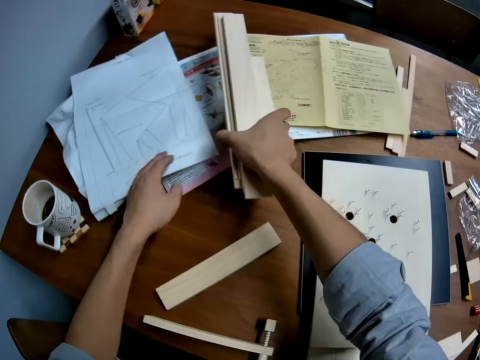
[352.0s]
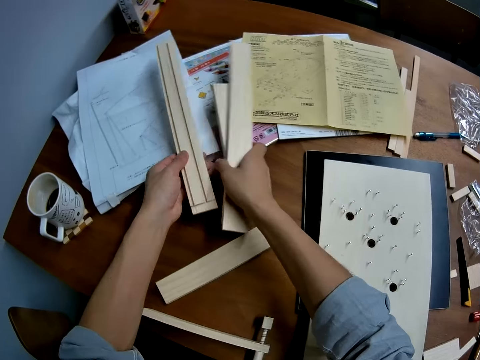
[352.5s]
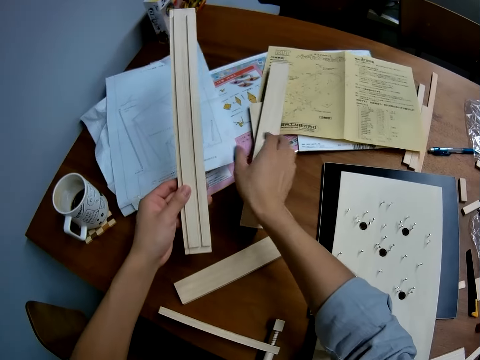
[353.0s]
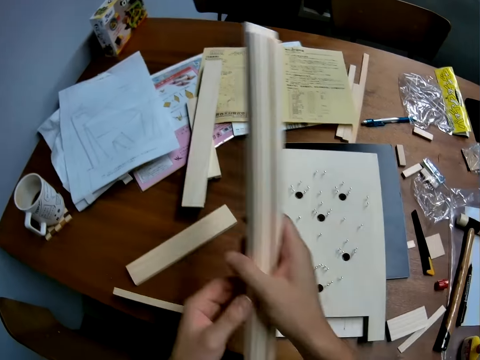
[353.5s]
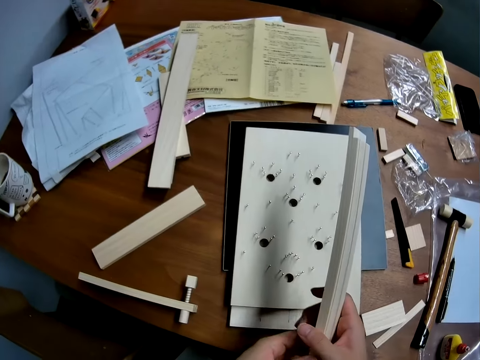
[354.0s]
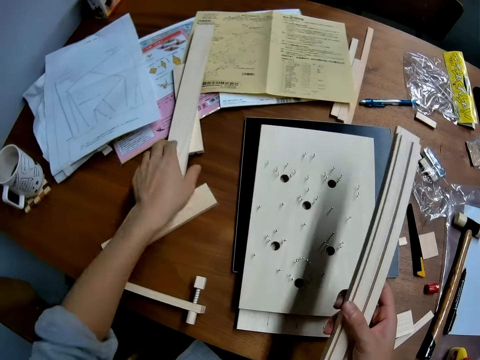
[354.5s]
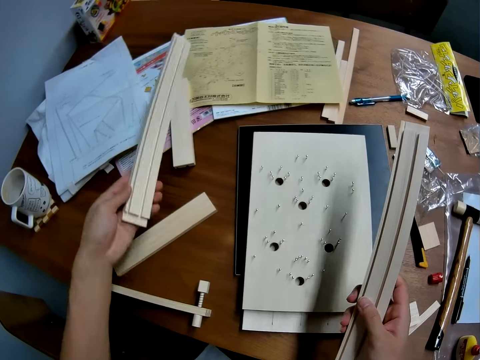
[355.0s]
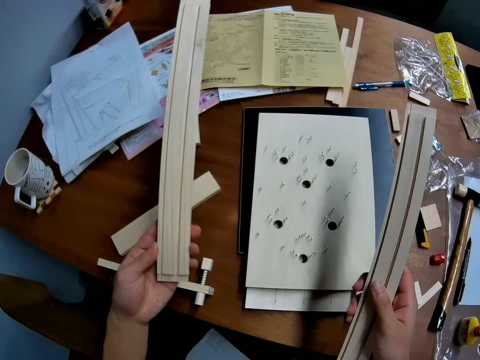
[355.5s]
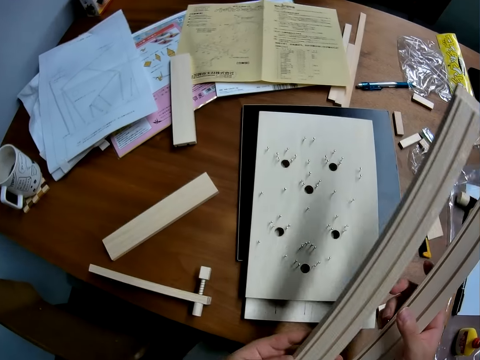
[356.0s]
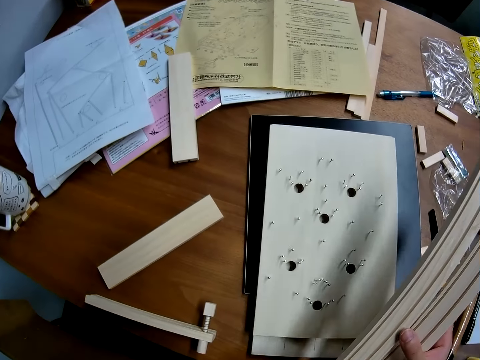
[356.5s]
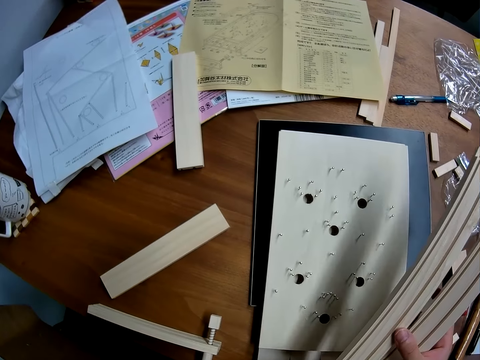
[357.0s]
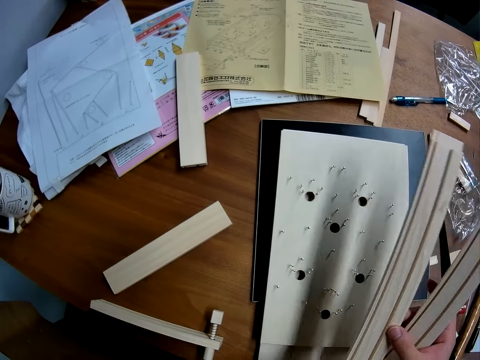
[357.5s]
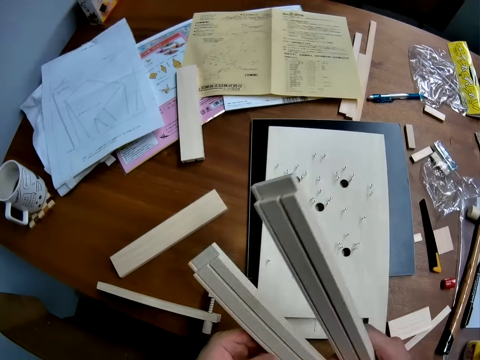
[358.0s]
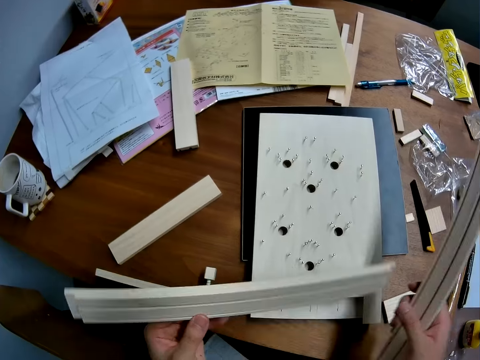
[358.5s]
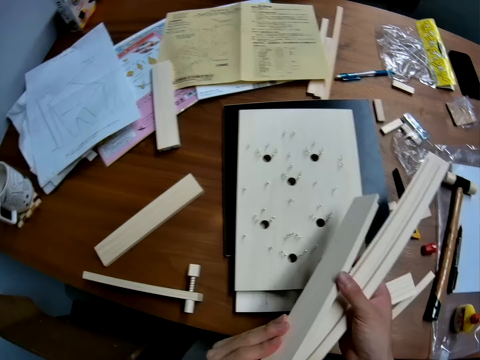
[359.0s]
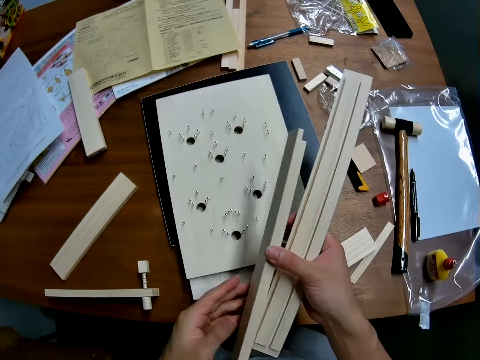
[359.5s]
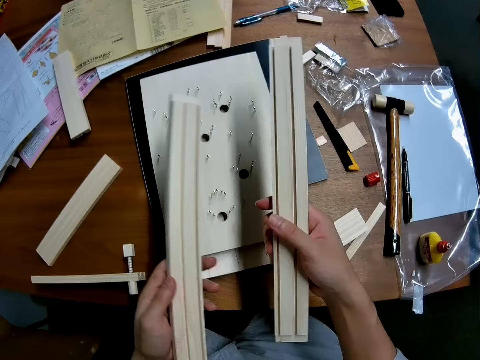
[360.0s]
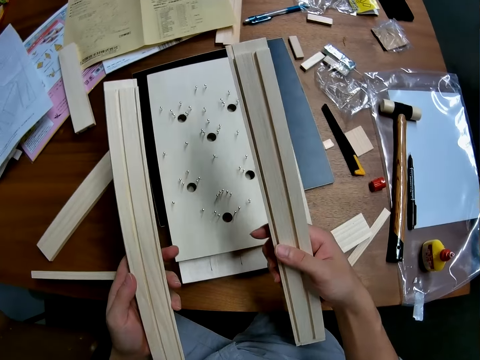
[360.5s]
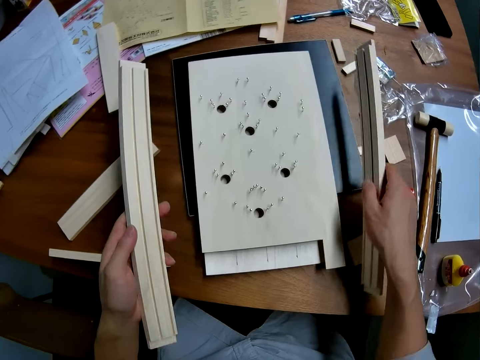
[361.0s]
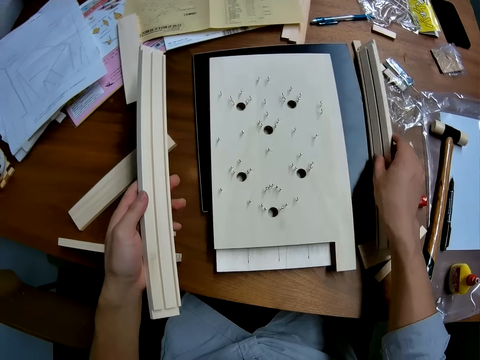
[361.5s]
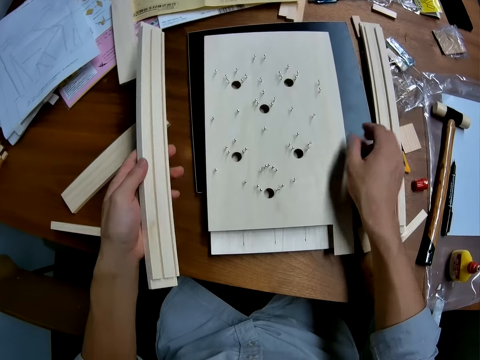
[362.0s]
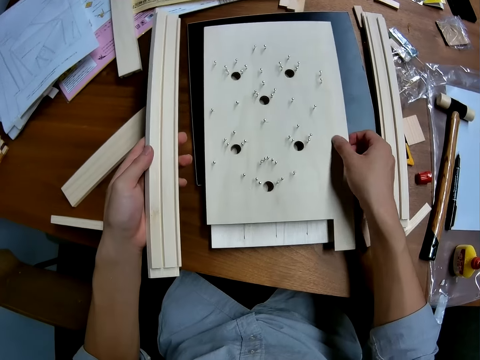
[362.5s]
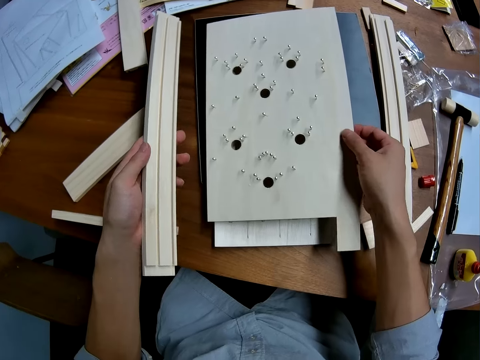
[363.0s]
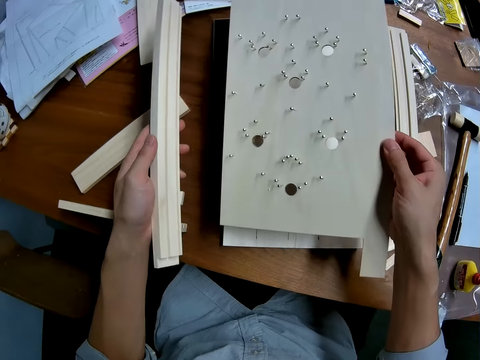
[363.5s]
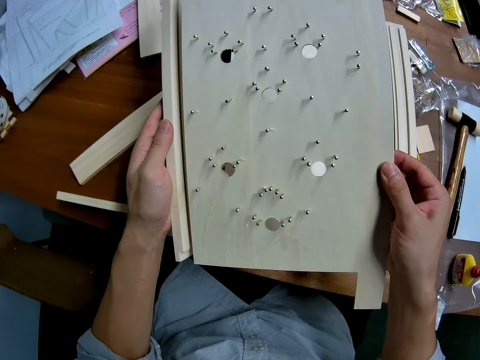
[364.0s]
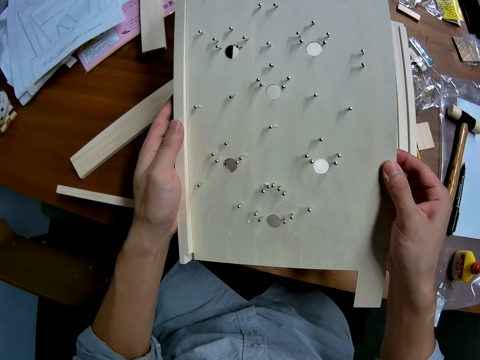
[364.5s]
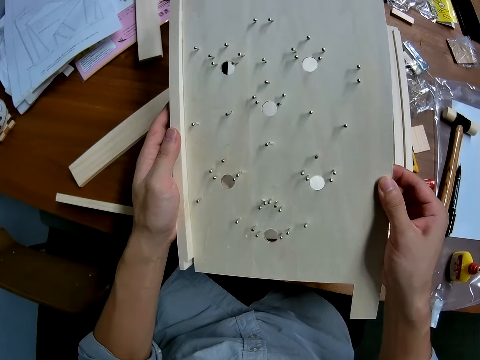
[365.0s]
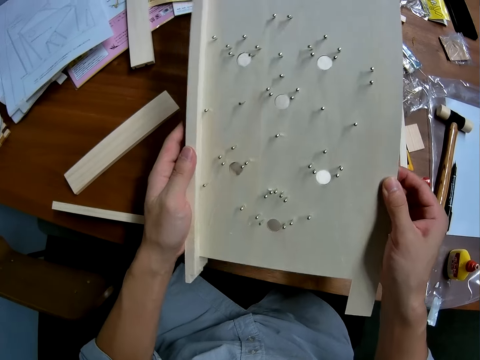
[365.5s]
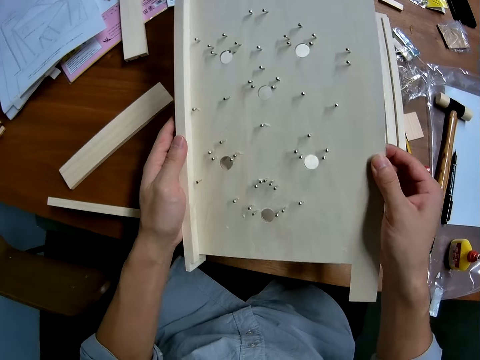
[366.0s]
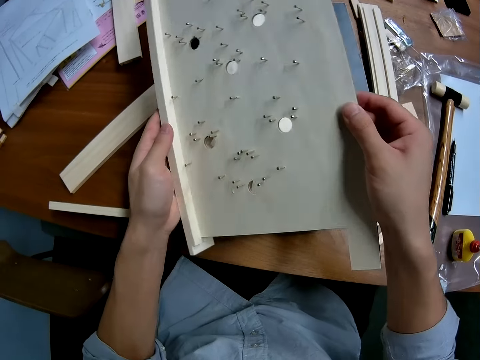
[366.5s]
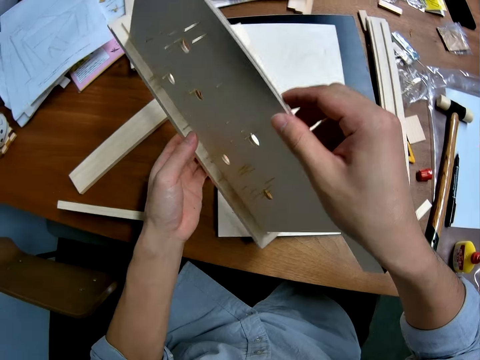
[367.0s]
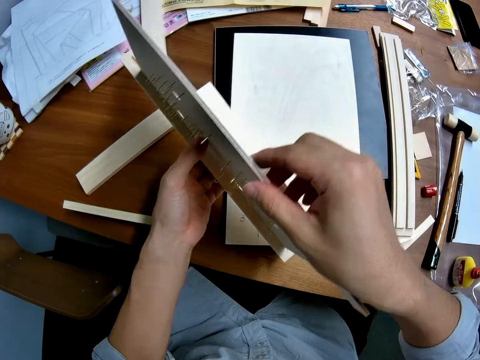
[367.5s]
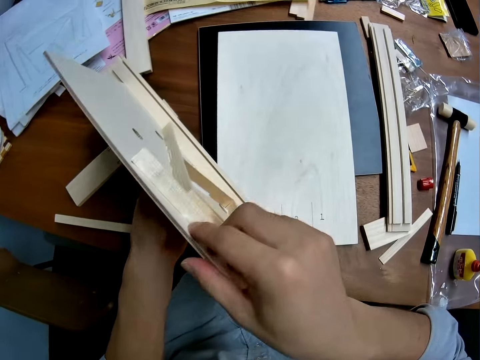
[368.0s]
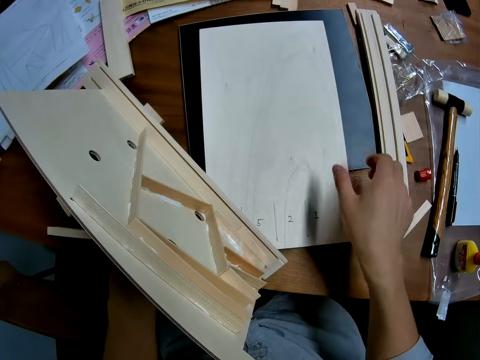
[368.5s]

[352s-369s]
The camera wearer collects one piece of the wood casings with his left hand. He drops the other wood casings on the table with his right hand. He collects the wood casing on his left hand with his right hand. He takes another wood casing on the table with his left hand. He stares at the pieces of wood. He passes the second wood casing to his right hand. He takes the second wood casing with his left hand. He turns the second wood casing. He drops the first wood casing on the table. He picks up the first plank or woodcraft from the table. He attaches the plank to the wood casings. He fixes the woodcraft together.

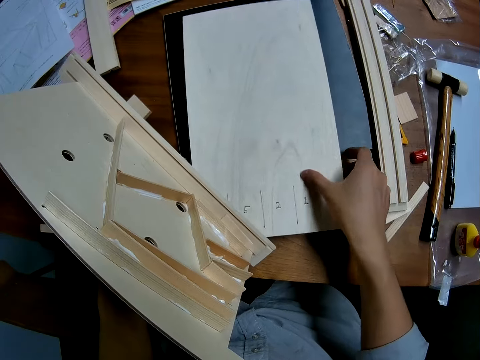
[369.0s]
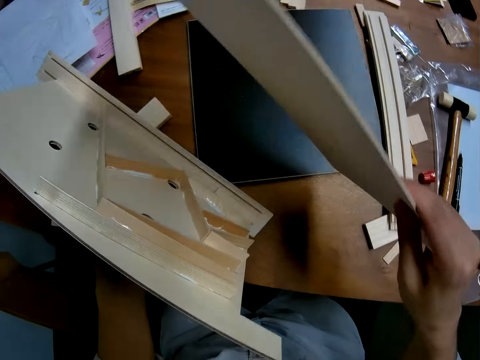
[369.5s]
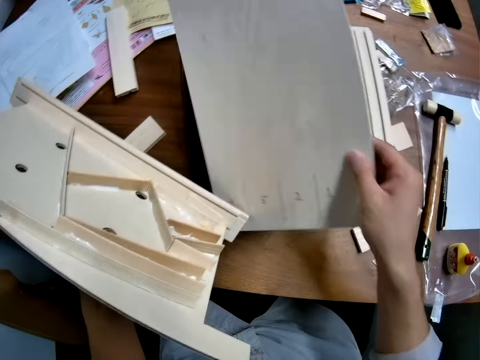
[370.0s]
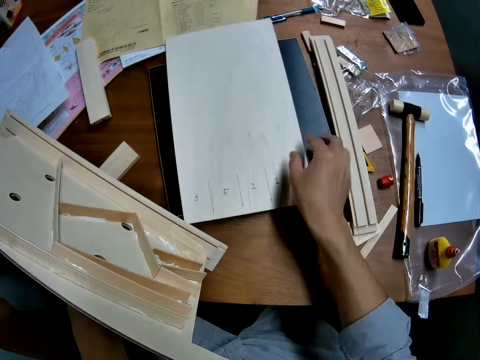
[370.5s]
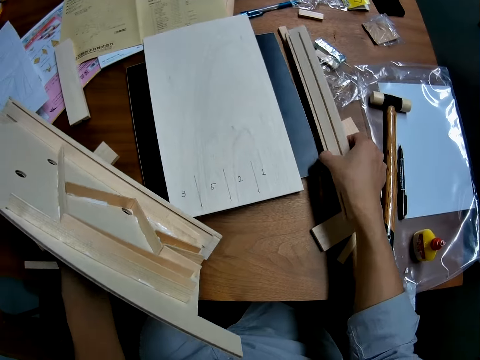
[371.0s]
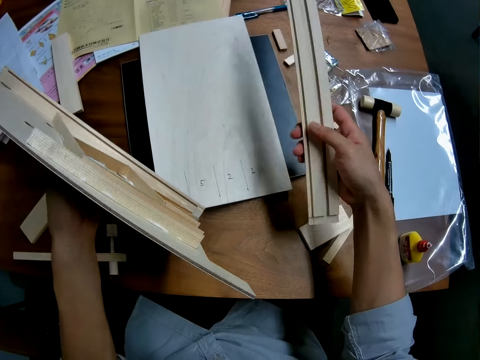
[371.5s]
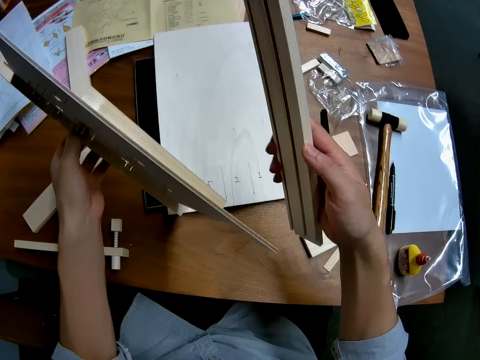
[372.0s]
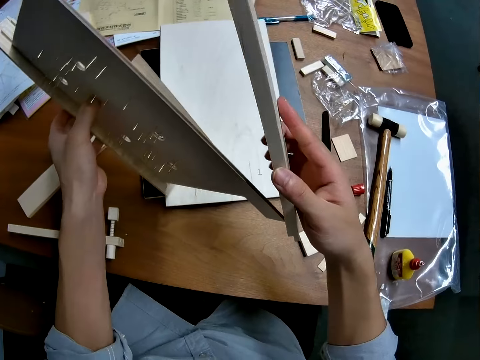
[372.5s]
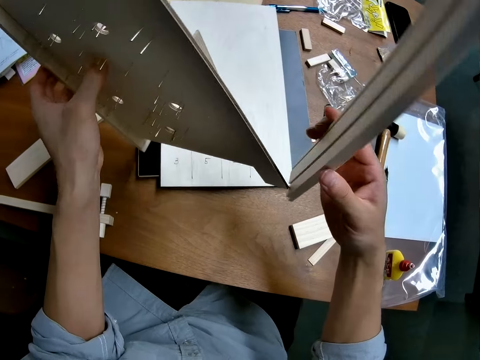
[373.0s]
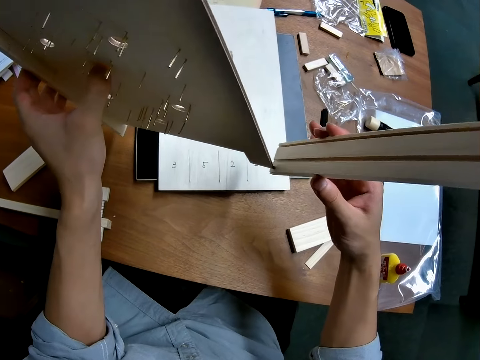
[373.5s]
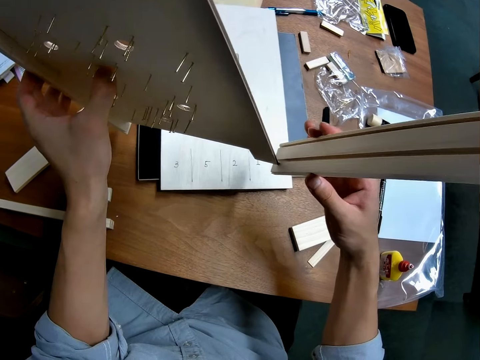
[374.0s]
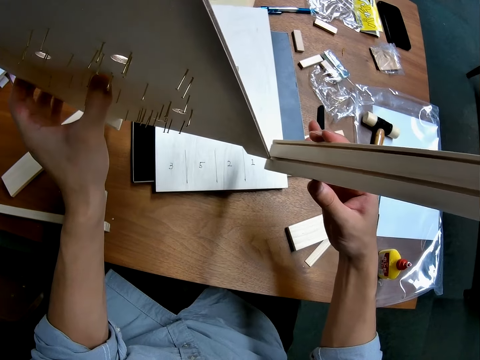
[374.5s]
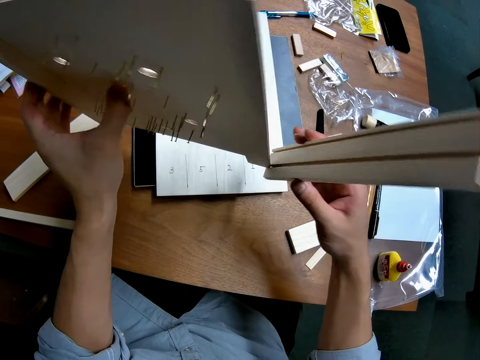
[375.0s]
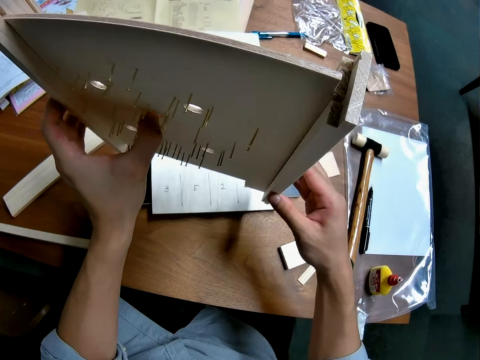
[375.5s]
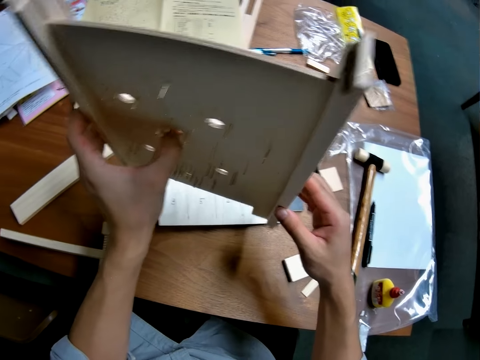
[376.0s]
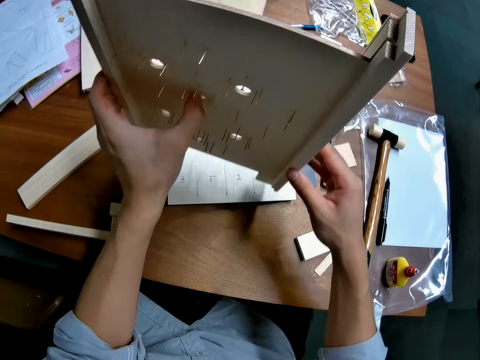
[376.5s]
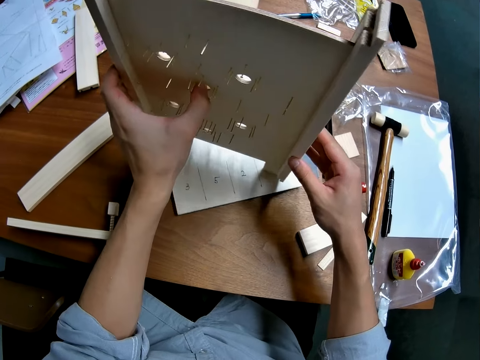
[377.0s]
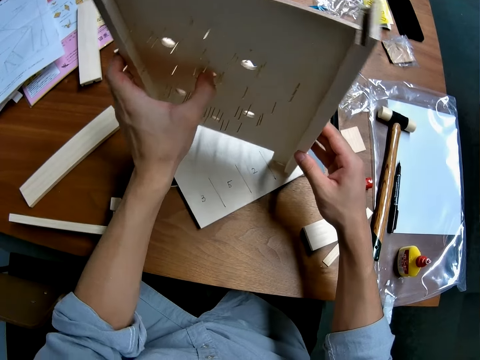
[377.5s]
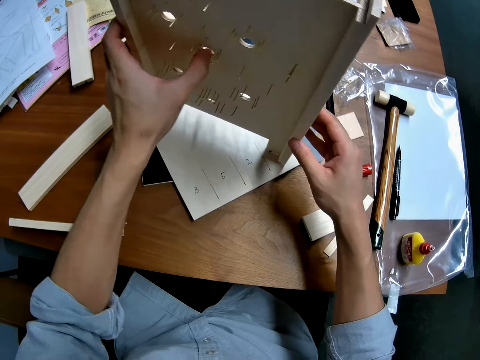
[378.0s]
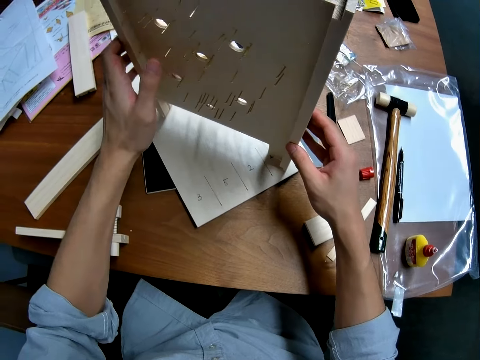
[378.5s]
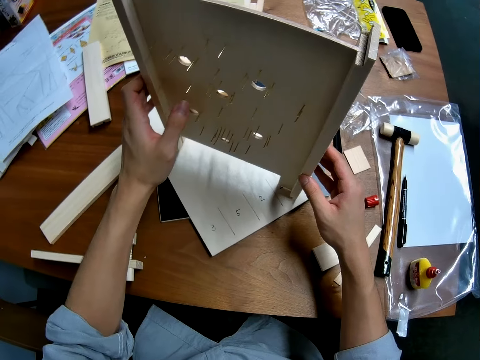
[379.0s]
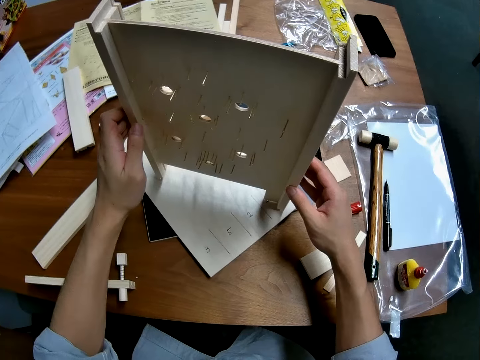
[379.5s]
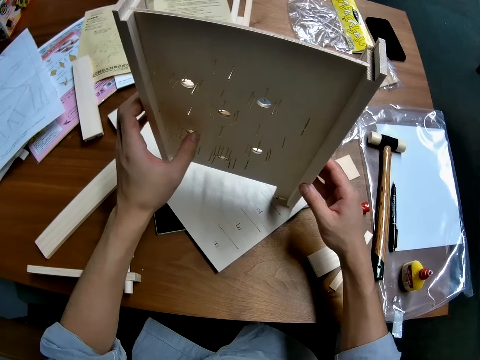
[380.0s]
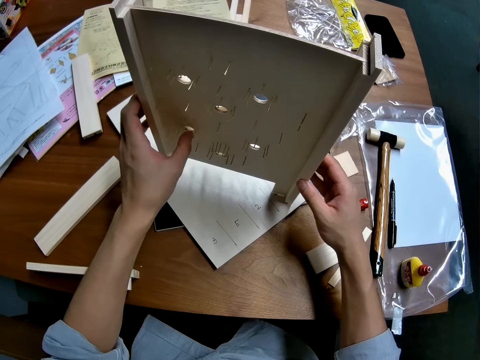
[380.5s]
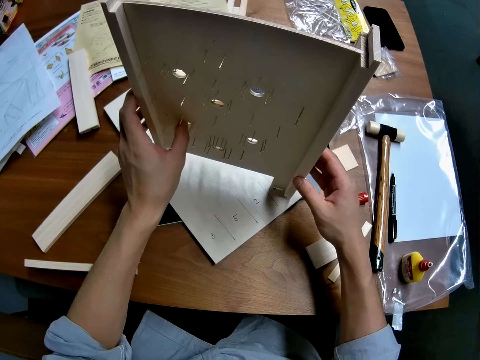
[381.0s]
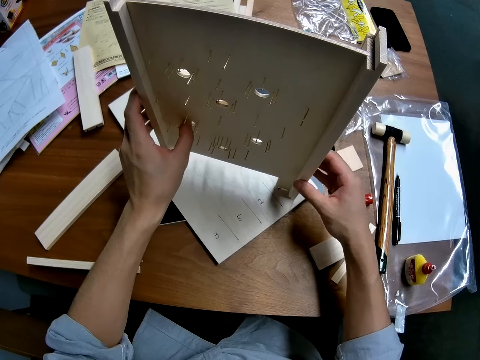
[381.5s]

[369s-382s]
The camera wearer takes the second plank from the table. They turn the woodcraft over. They drop the second plank back on the table. They pick up the first wood casing from the table. They pick up the woodcraft. They attach the second wood casing to the plank. They fix the woodcraft. They stand the craft on the table. They stare at the woodcraft.
